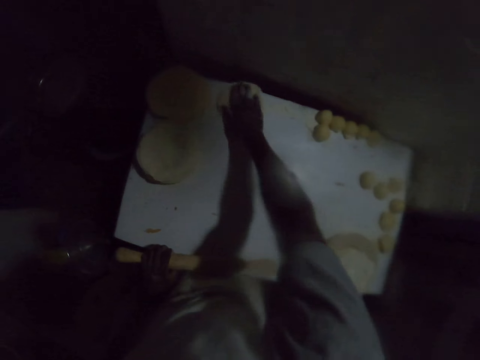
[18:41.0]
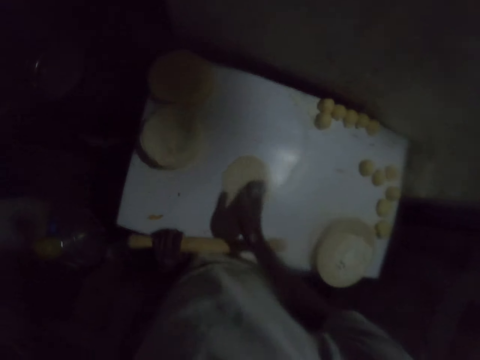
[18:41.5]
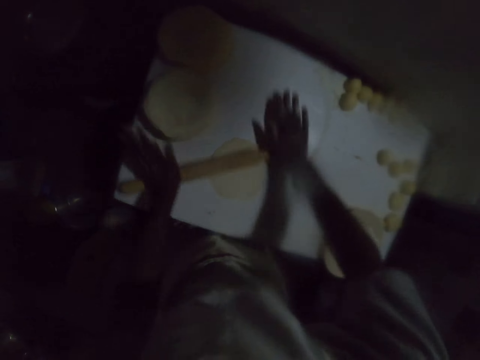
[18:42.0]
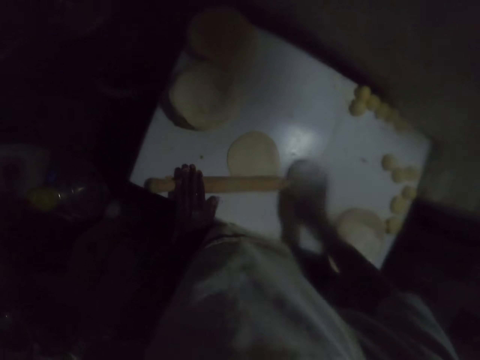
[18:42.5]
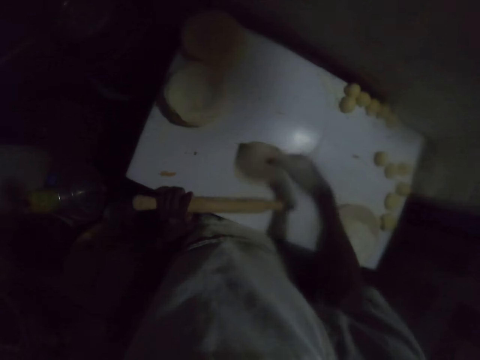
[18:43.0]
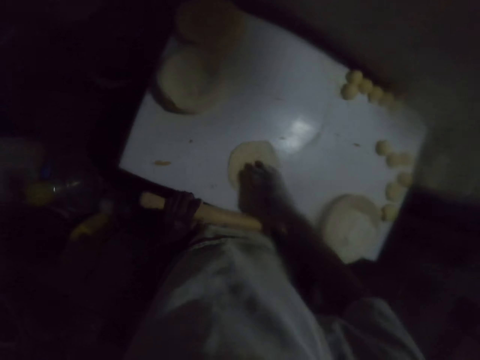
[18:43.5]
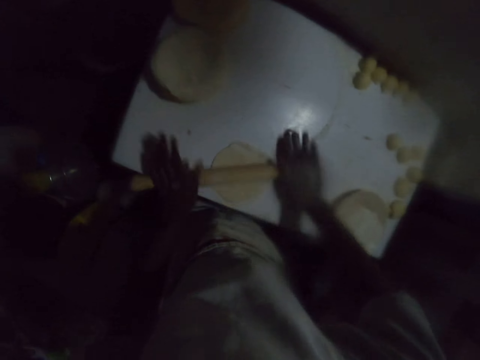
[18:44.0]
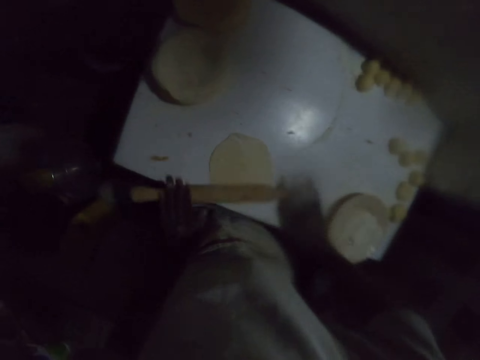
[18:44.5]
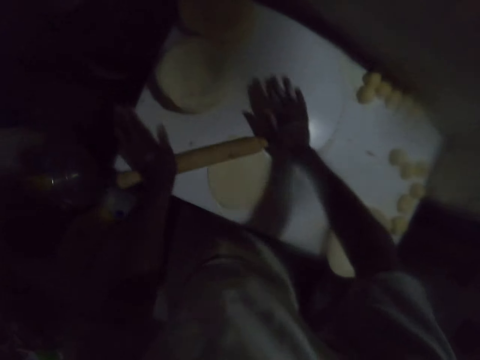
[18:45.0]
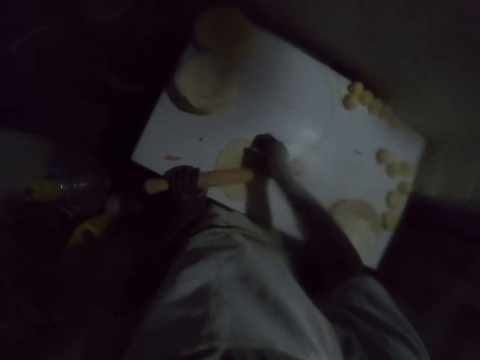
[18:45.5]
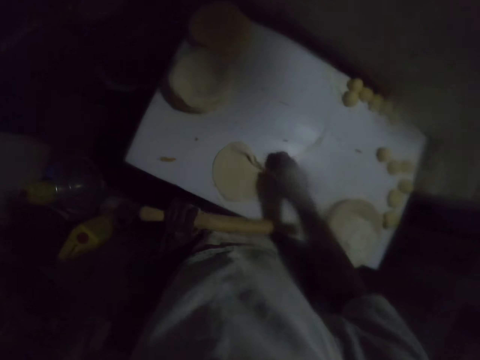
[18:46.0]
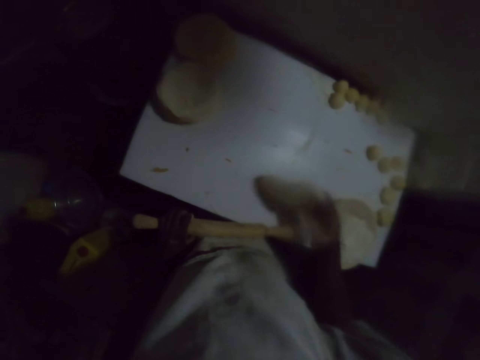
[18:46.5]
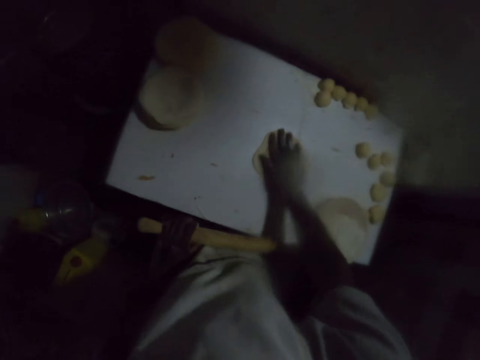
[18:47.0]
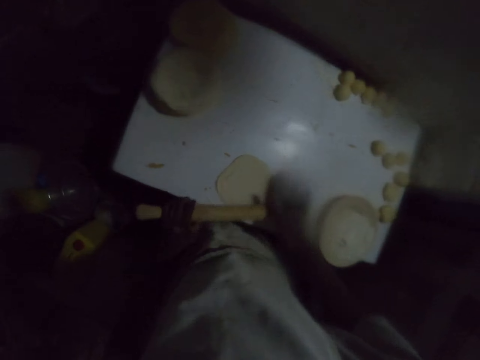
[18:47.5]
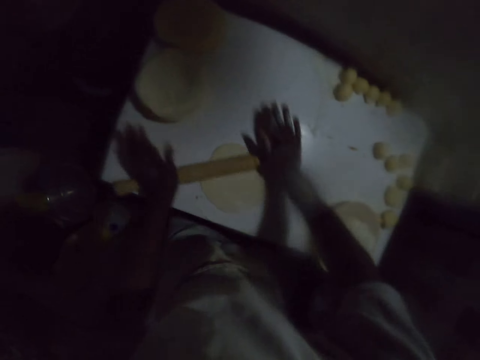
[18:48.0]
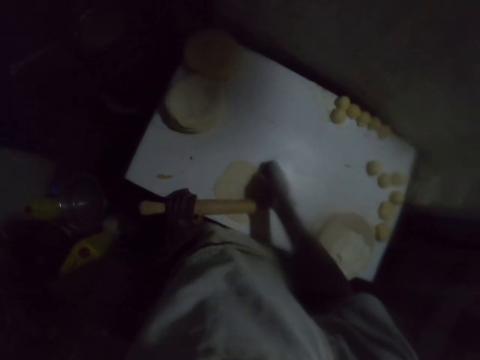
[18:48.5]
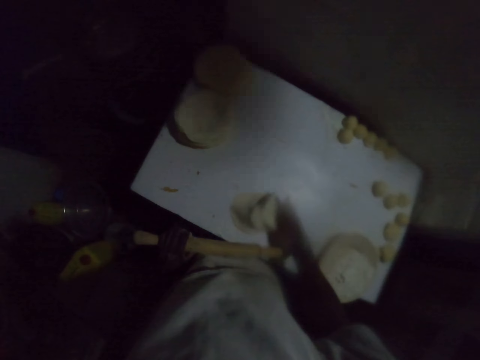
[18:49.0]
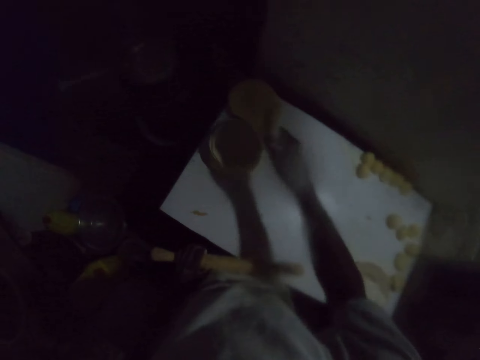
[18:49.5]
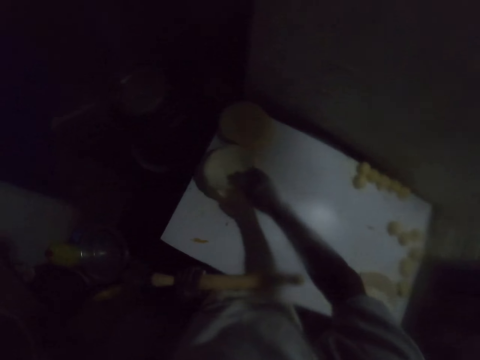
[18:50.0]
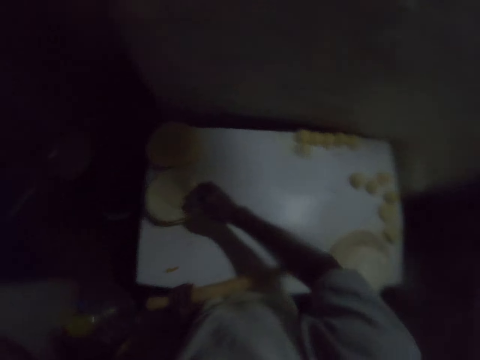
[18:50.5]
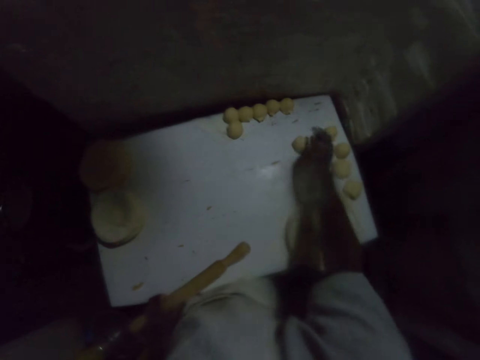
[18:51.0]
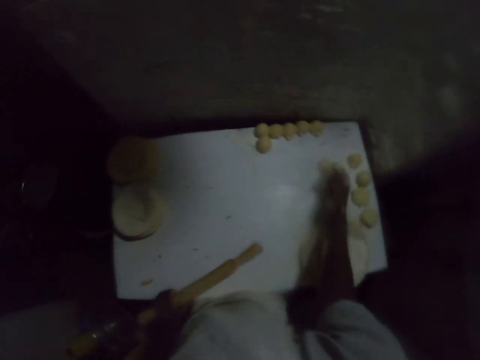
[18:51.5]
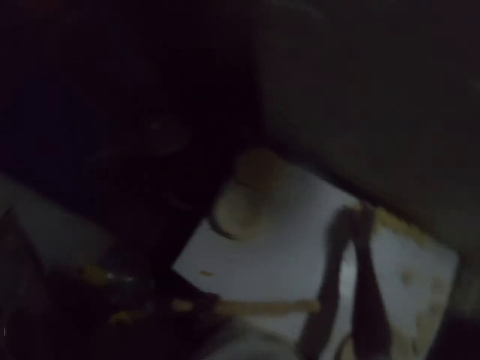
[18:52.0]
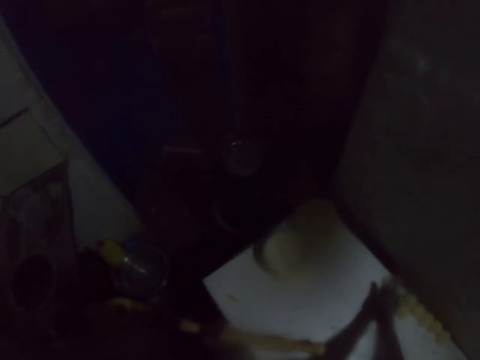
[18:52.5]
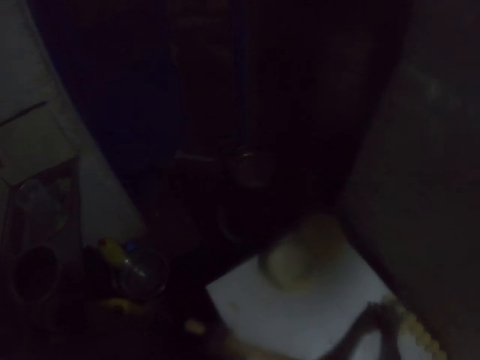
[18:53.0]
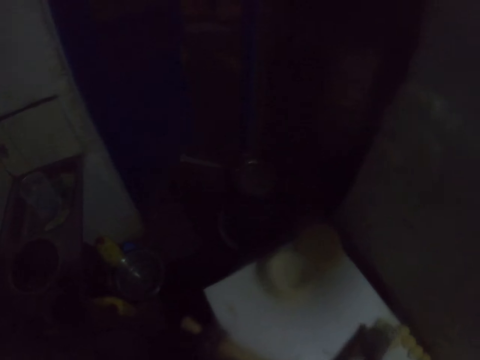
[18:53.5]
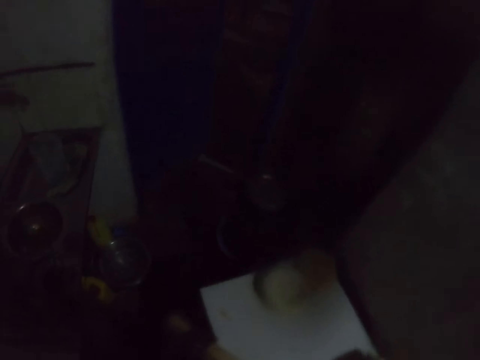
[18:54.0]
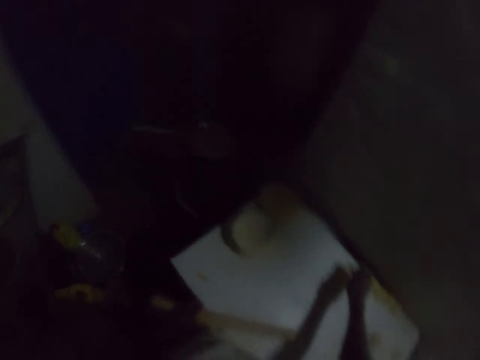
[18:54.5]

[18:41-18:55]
The camera wearer drags the dough on the table. They roll the dough with a rolling pin on the table. They flip the dough. They roll the dough with a rolling pin on the table. They flip the dough. They drag the dough on the table and roll the dough with a rolling pin on the table. They pick the rolled dough and put the rolled dough on other rolled doughs. They pick a dough ball. They dip the dough in the flour on the table.

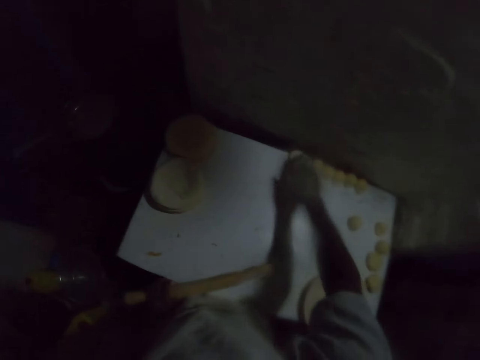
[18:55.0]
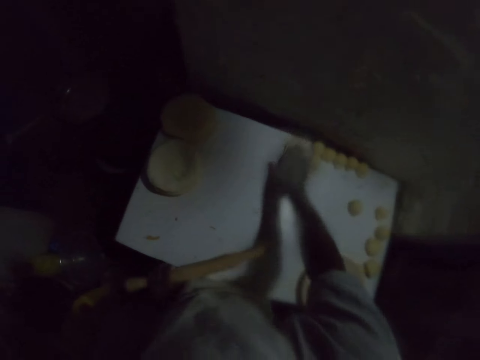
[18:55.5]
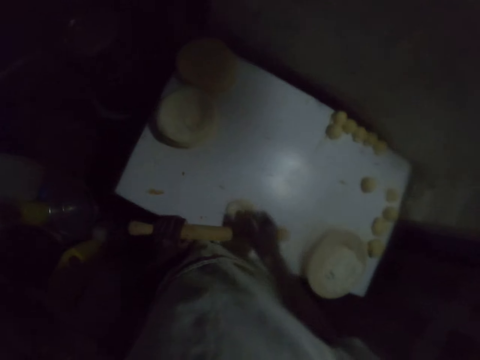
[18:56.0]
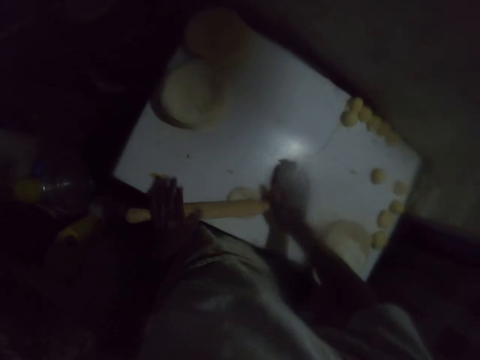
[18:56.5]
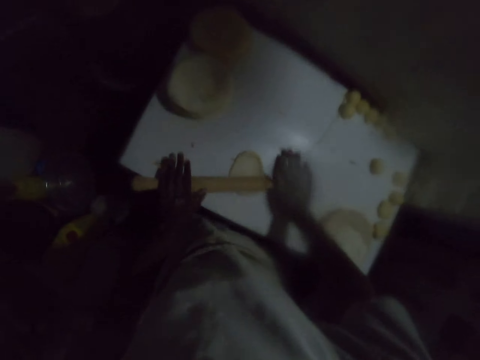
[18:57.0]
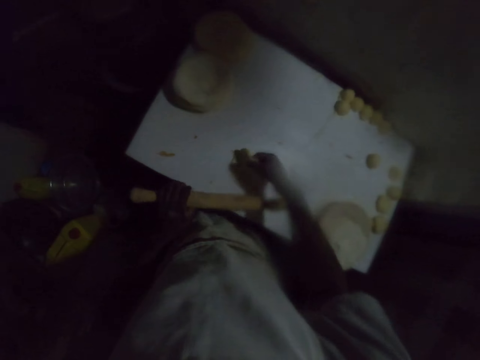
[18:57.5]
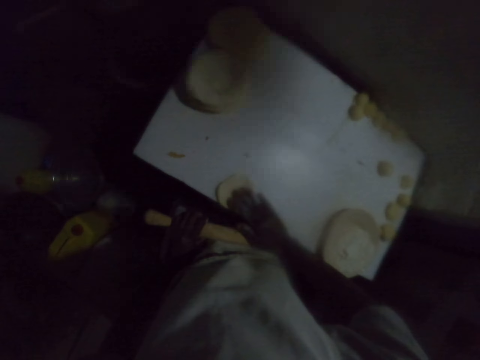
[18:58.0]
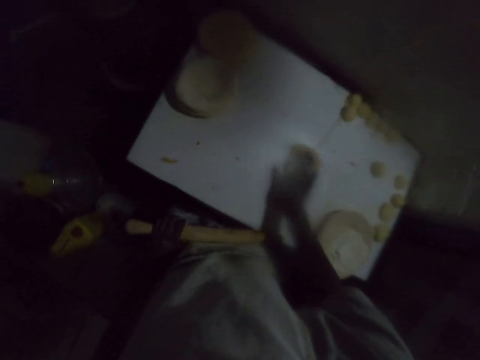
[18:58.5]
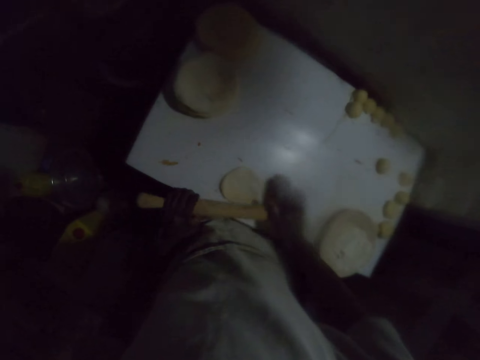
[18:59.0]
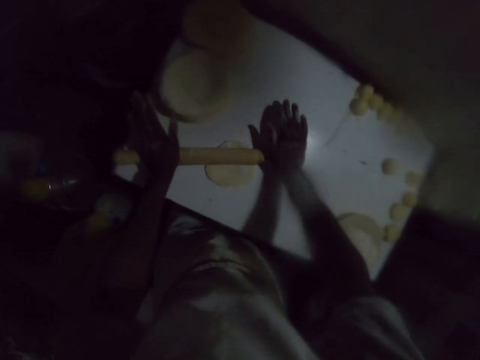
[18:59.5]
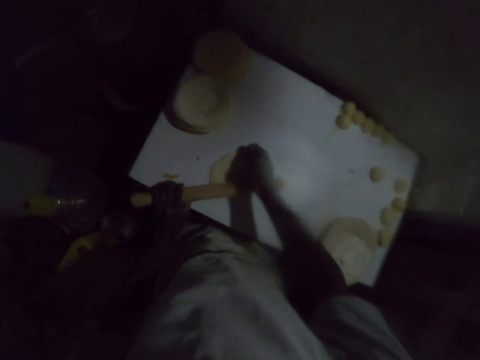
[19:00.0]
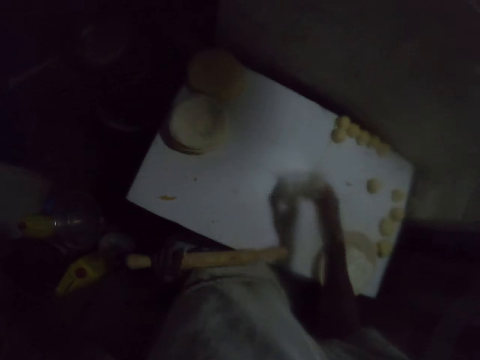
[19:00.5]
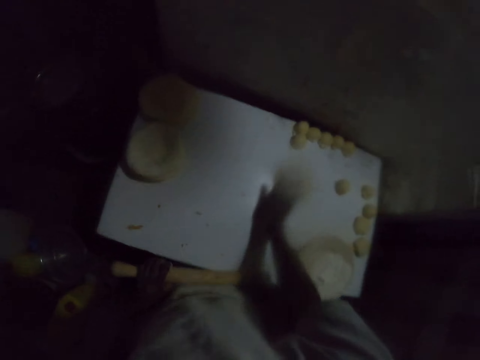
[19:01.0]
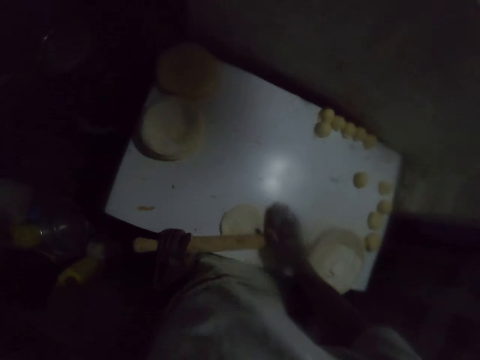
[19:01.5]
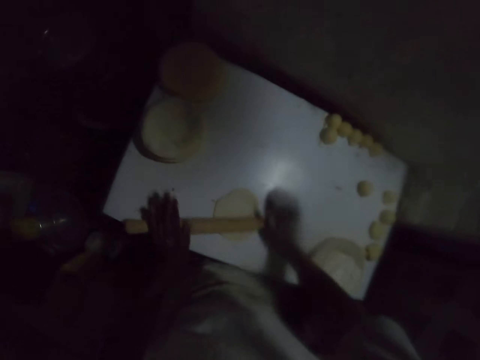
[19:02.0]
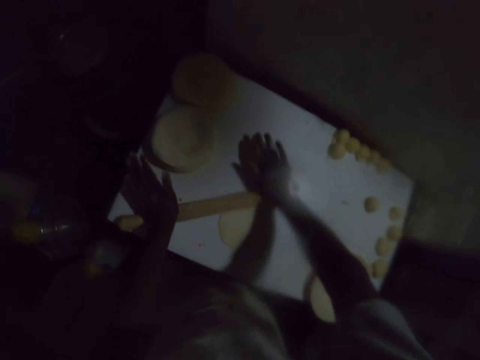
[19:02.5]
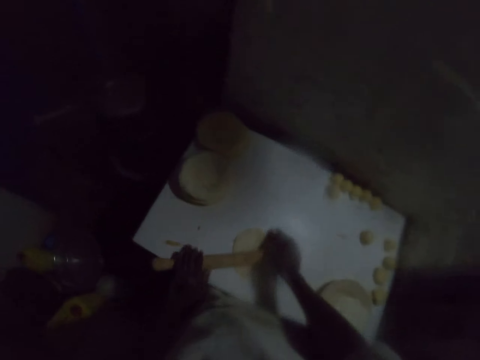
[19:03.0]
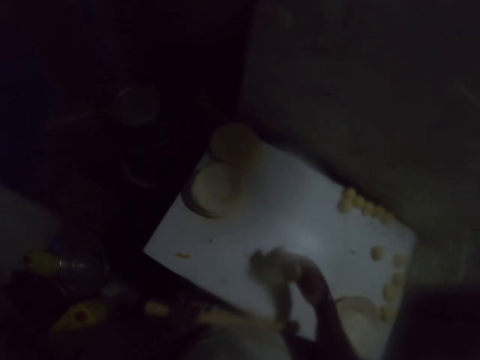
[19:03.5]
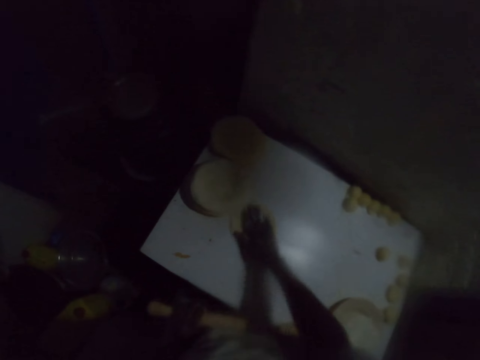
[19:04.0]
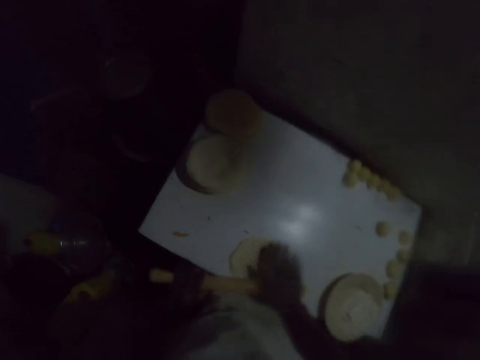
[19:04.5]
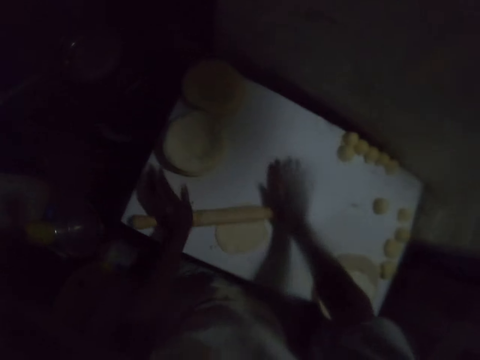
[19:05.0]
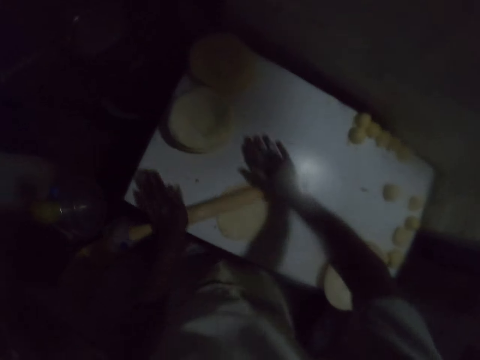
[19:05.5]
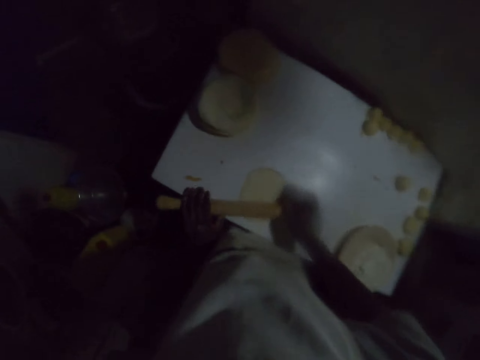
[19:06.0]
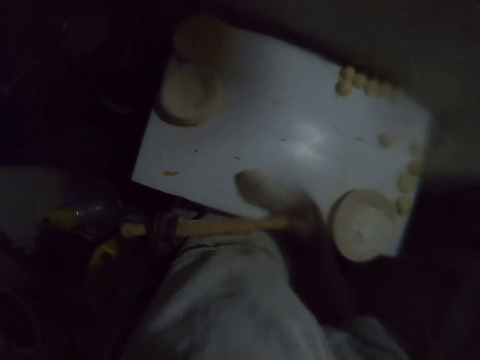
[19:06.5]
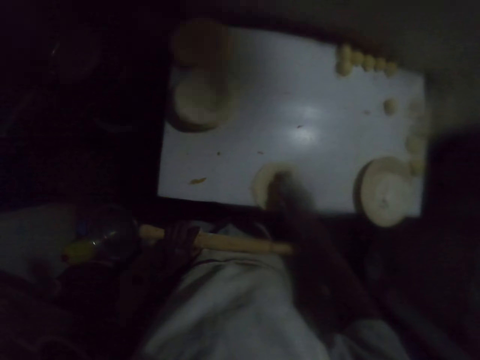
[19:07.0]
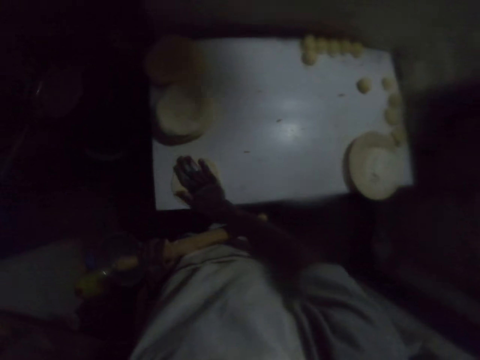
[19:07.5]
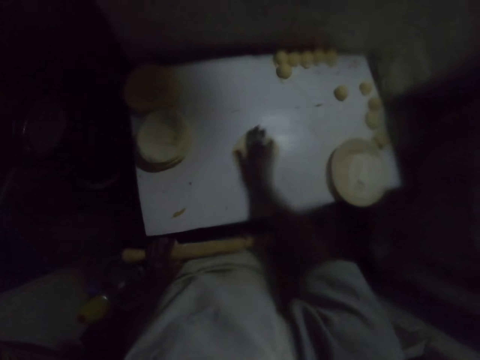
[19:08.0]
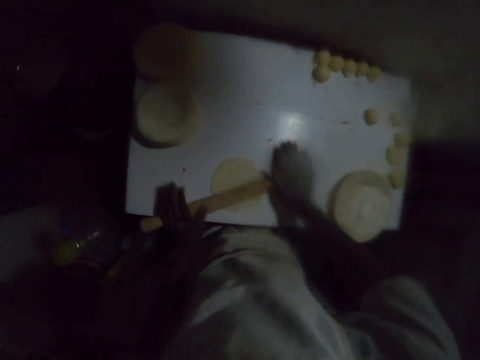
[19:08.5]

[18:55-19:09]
The camera wearer drags the dough on the table. They roll the dough with a rolling pin on the table. They flip the dough. They drag the dough on the table and roll the dough with a rolling pin on the table. They flip the dough. They drag the dough on the table and roll the dough with a rolling pin on the table. They flip the dough. They drag the dough on the table and roll the dough with a rolling pin on the table. They flip the dough. They drag the dough on the table.
